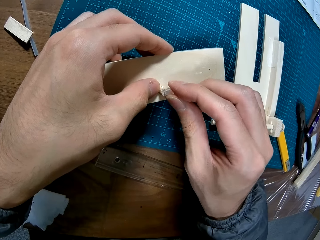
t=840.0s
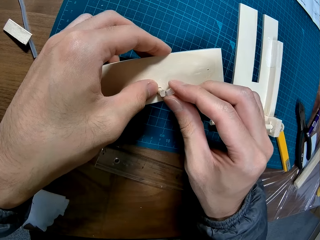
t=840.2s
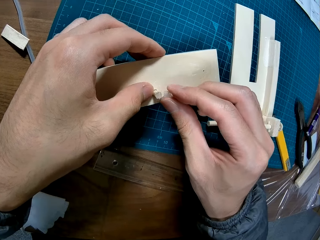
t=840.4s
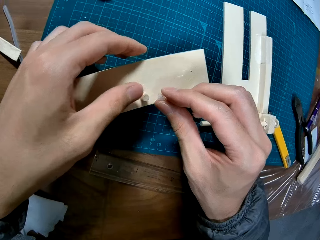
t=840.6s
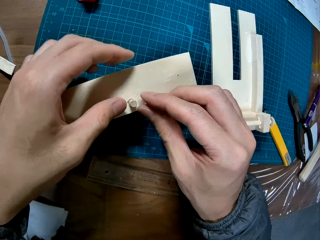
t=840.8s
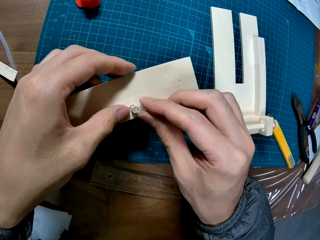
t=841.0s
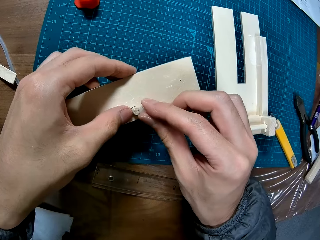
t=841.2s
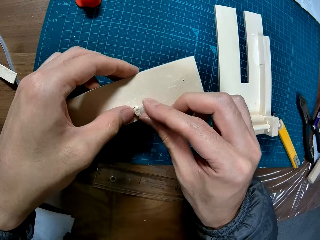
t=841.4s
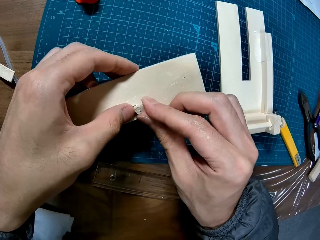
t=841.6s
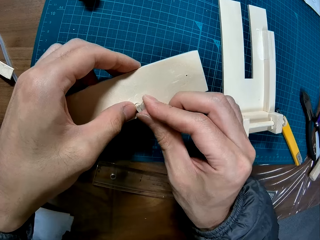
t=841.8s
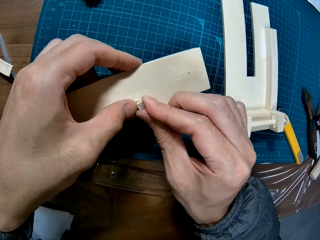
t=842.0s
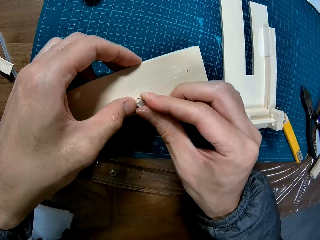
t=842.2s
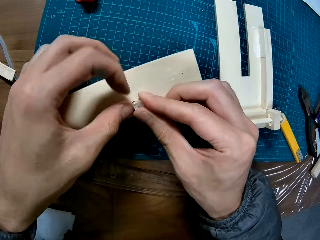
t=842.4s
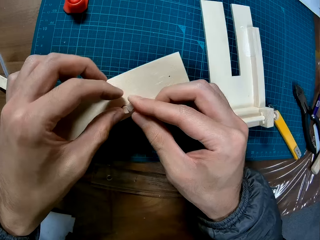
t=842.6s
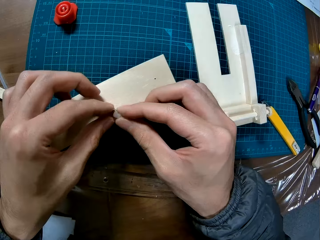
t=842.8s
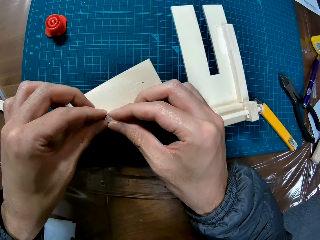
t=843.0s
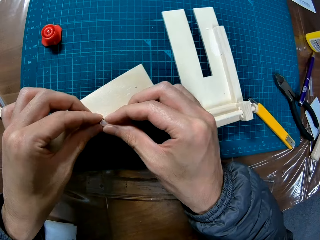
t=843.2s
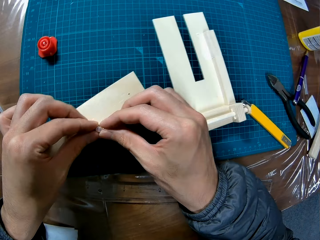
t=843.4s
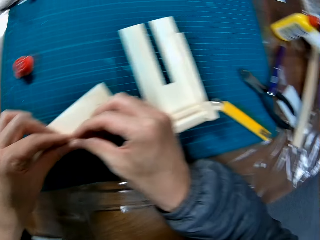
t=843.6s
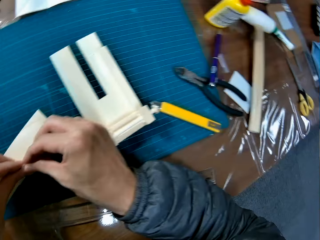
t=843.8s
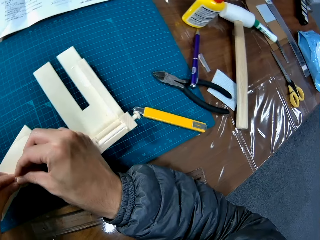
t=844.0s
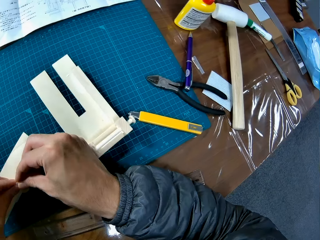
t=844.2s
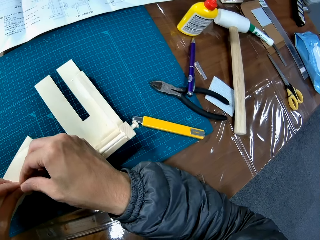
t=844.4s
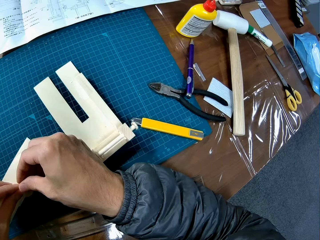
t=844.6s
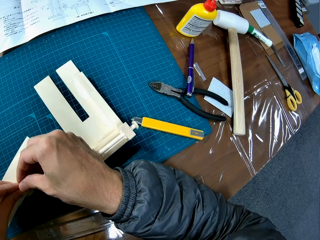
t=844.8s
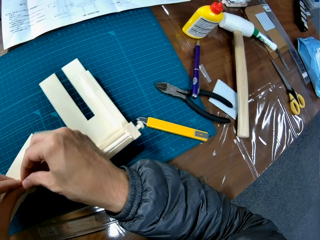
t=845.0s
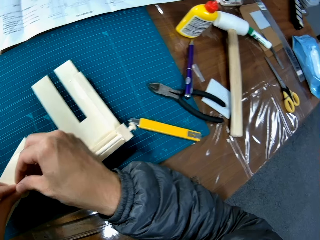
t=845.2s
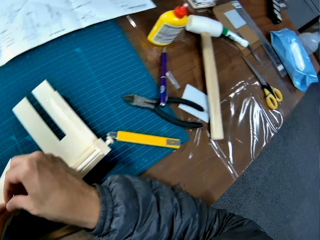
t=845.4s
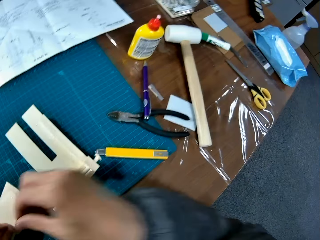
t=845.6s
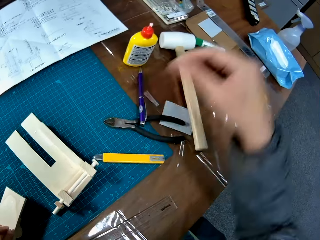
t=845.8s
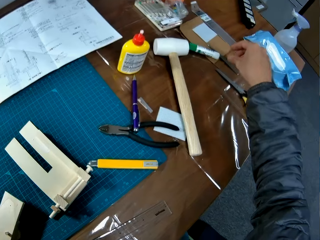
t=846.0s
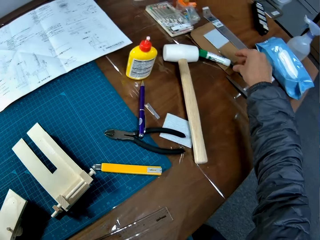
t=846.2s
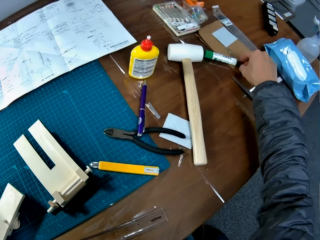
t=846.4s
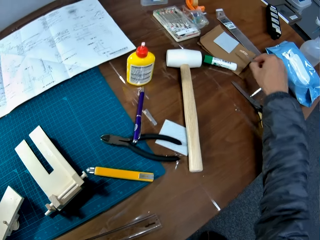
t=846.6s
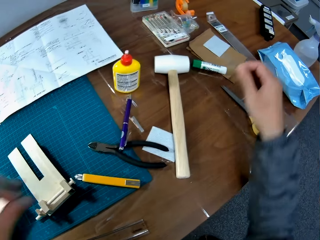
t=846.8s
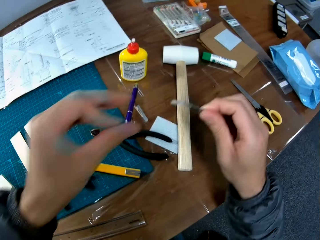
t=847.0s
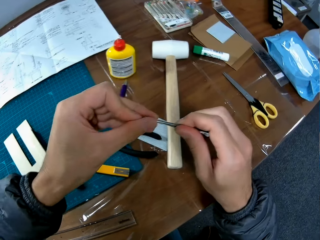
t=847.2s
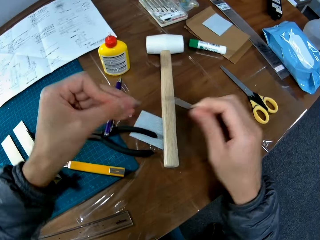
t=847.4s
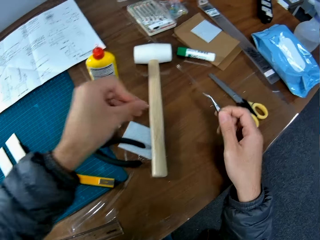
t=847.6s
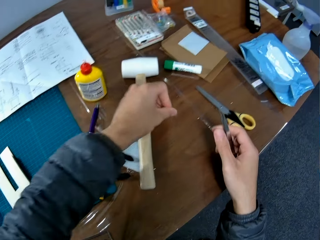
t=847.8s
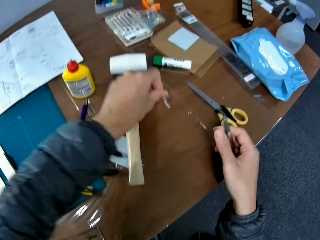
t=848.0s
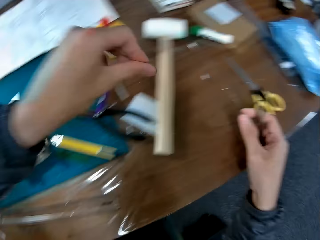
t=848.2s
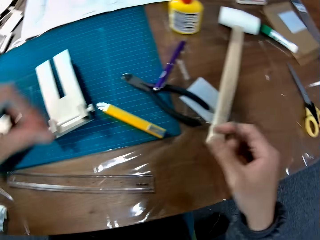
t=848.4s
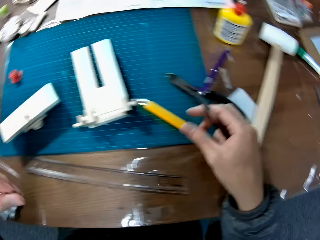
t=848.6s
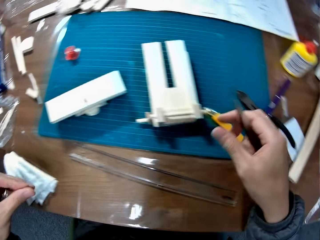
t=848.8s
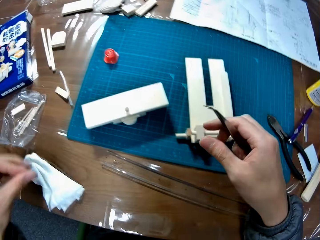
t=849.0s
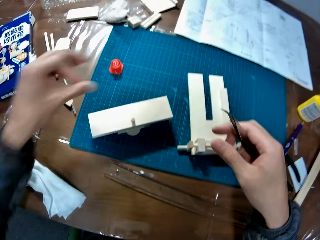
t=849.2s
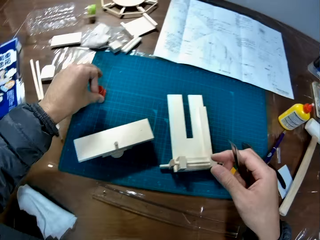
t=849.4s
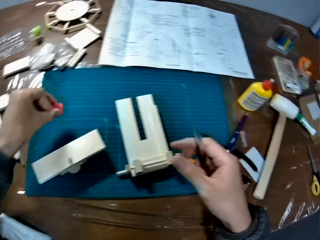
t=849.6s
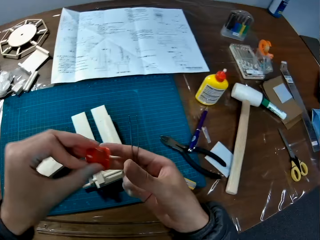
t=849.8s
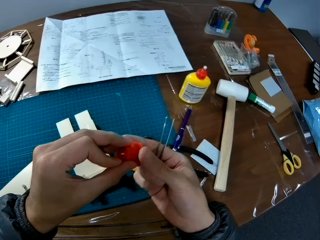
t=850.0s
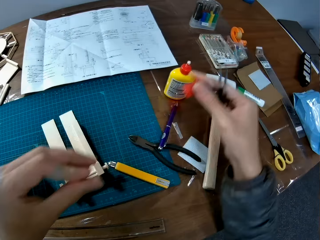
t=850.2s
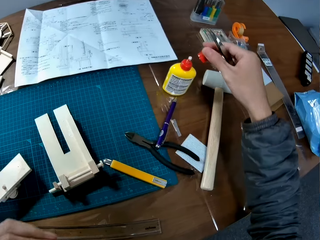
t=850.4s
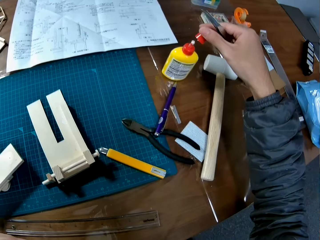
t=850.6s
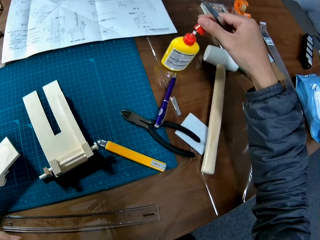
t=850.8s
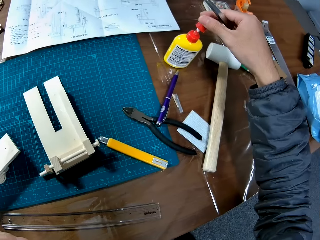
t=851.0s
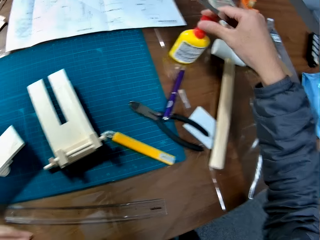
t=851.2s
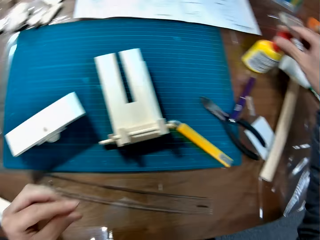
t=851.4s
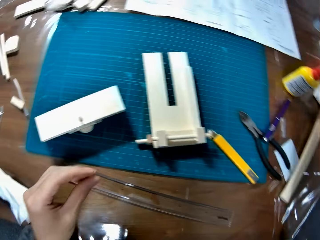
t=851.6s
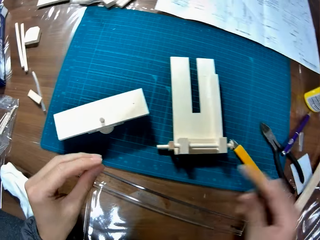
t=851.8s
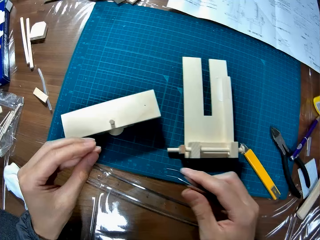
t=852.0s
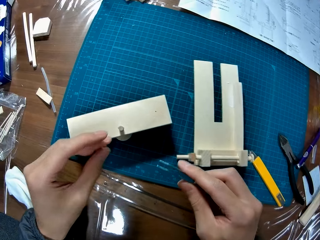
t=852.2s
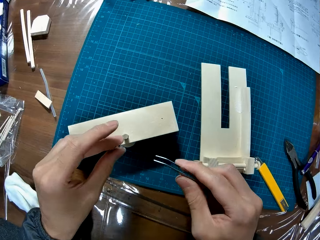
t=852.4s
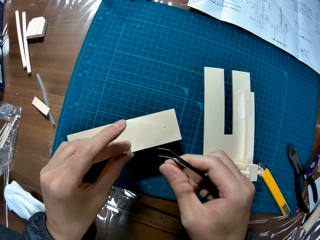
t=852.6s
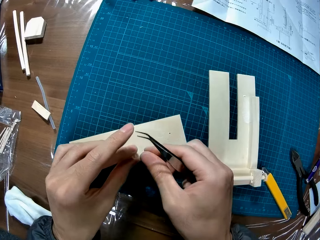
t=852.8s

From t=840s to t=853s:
The camera wearer picks a tweezer or tweezer tong on the table with his right hand. He removes the cover of the tweezer with his left hand. He puts the cover of the tweezer on the table. He holds the tweezer tong with his hands. He picks up a glue container cover on the cutting mat on the table with his left hand. He passes the glue container cover from his left hand to his right hand. He covers a glue container on the table with the glue container cover in his right hand.

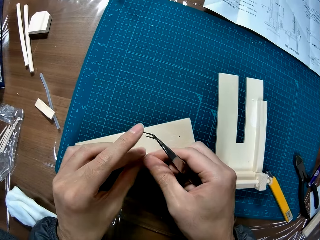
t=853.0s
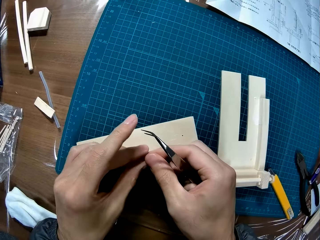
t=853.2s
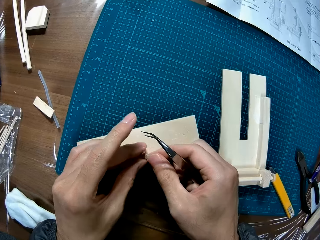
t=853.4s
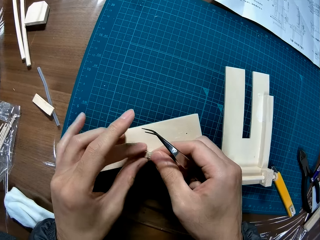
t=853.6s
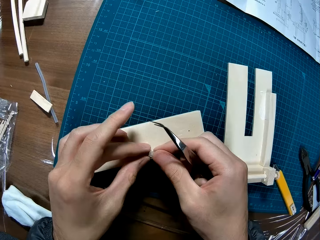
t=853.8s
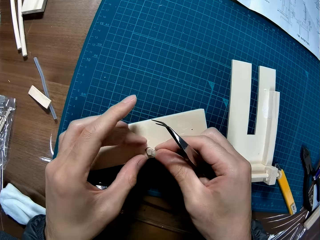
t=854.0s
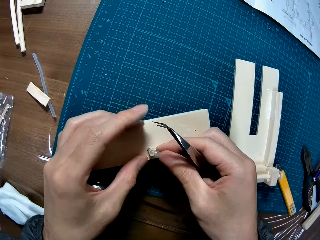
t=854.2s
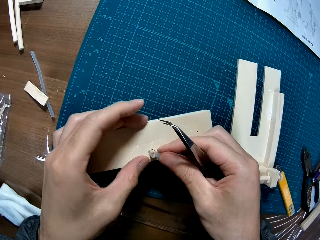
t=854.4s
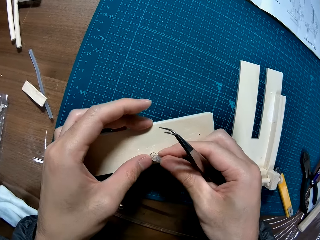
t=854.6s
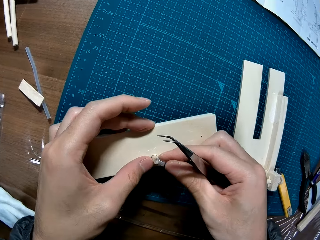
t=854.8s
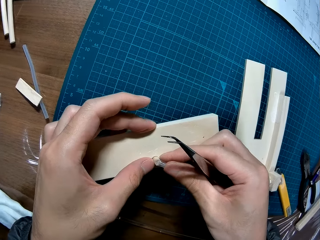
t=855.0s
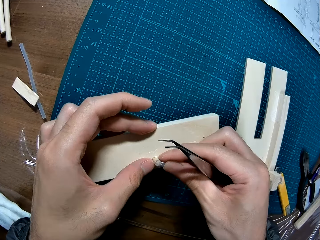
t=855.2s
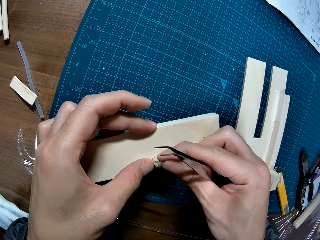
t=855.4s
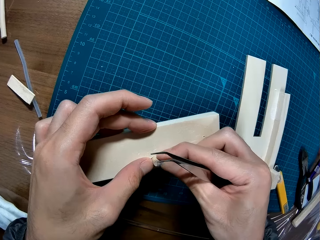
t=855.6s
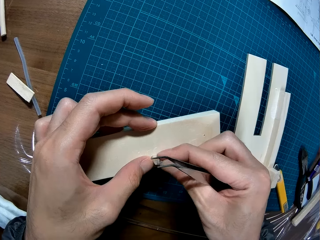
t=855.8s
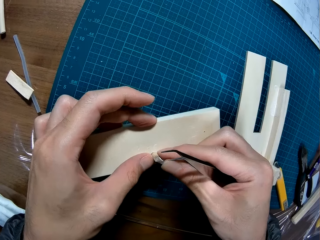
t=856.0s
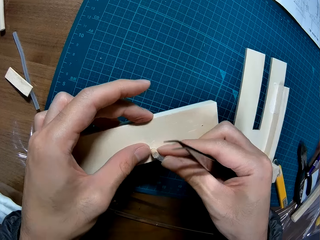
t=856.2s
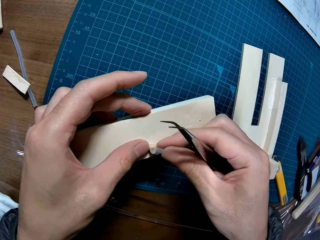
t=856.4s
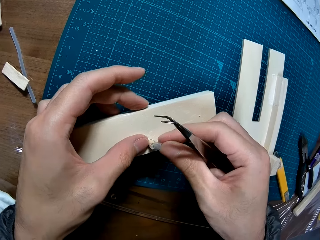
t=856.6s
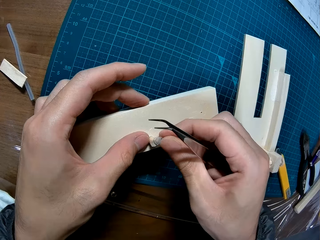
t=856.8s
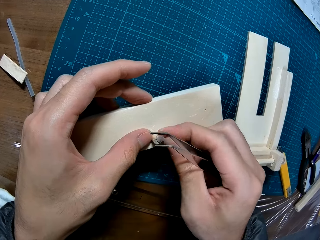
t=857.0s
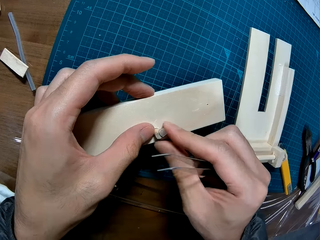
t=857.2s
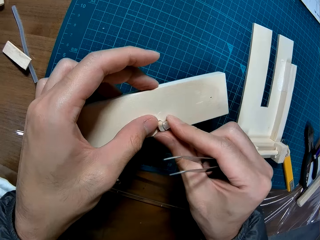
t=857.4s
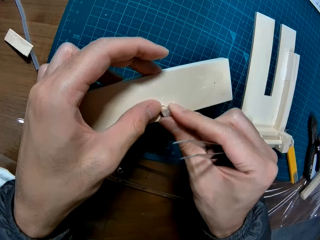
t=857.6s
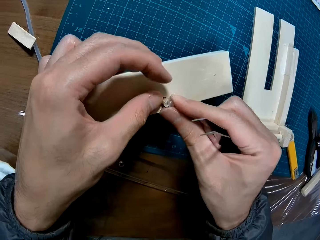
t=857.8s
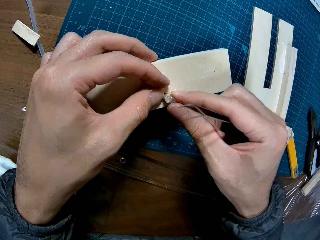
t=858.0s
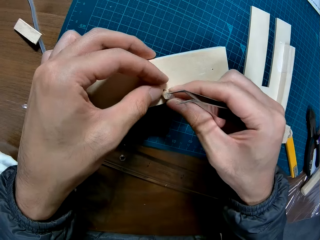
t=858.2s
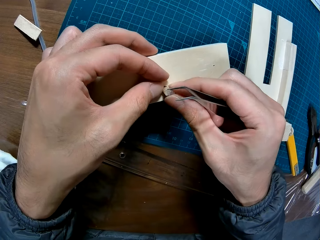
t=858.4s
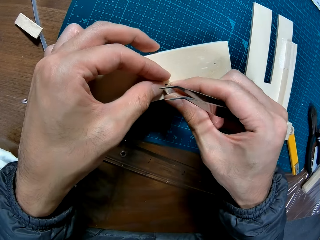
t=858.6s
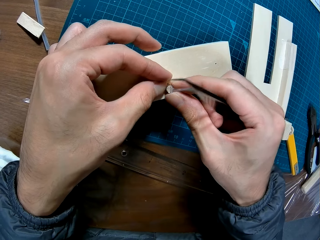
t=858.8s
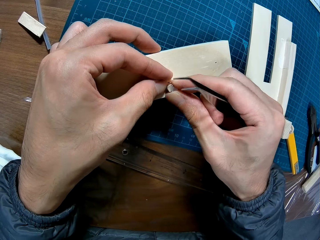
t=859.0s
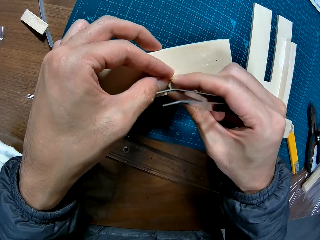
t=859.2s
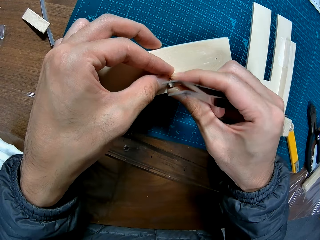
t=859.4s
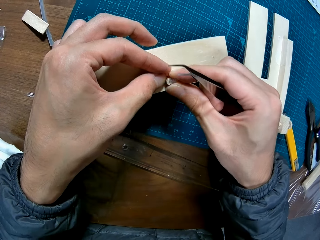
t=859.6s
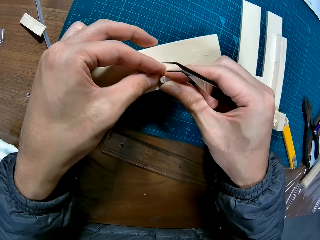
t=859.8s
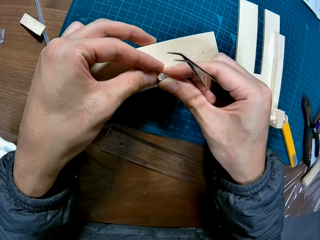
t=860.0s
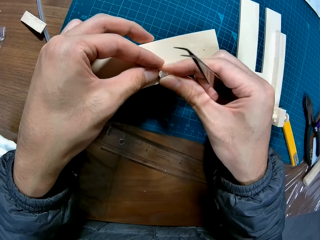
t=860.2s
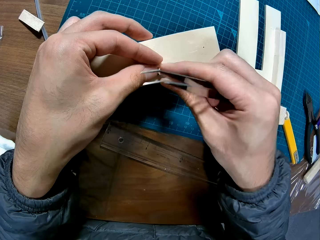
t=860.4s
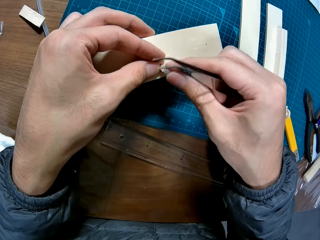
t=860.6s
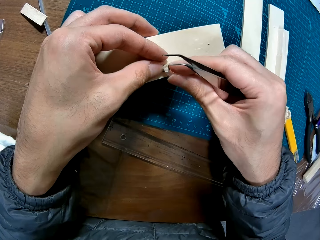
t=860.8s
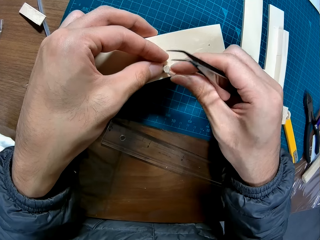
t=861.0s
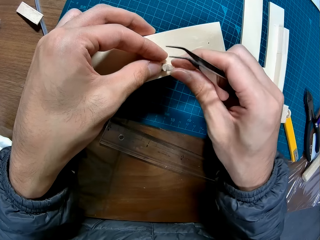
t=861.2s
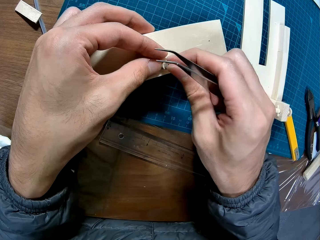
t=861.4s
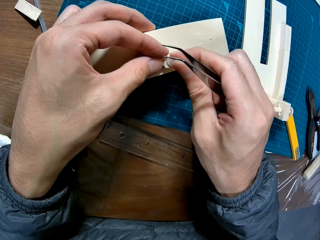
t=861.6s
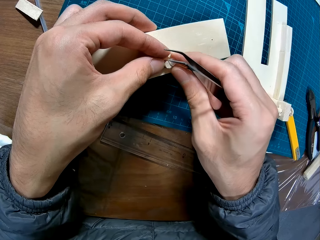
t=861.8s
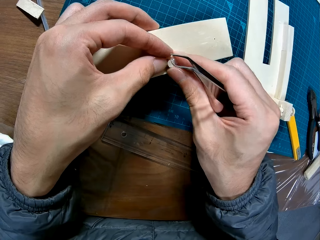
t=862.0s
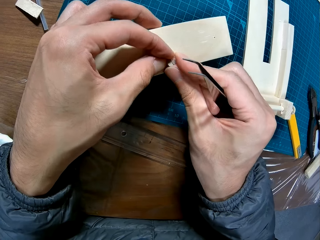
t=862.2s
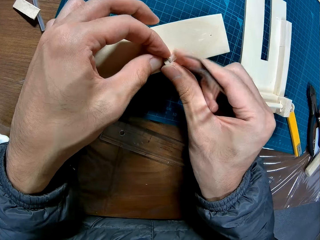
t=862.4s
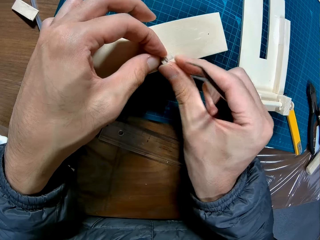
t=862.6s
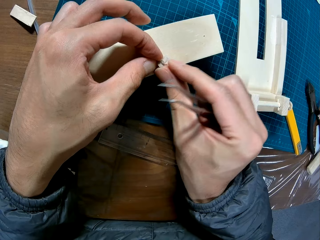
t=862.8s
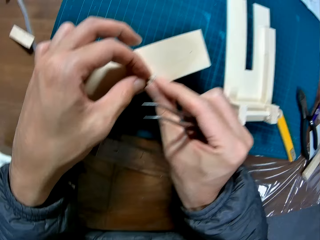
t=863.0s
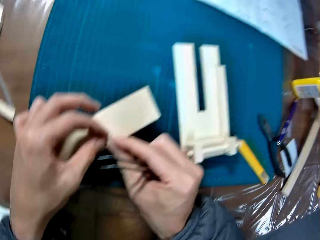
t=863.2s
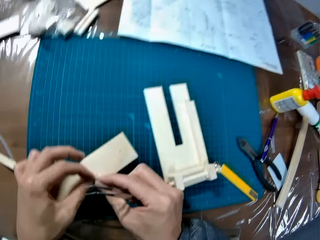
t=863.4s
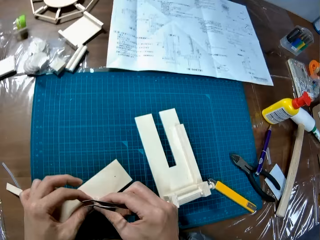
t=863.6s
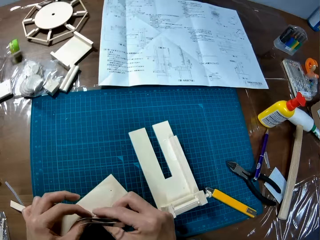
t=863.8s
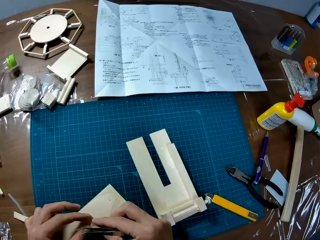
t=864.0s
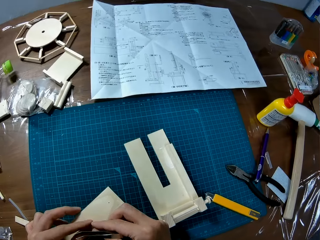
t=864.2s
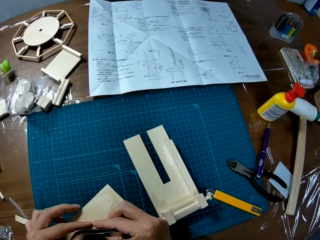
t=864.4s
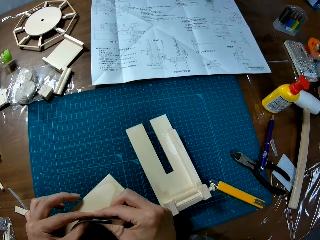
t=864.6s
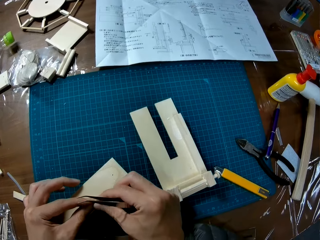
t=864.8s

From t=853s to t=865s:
The camera wearer fixes the rubber extension on the wooden model on the cutting mat on the table.
